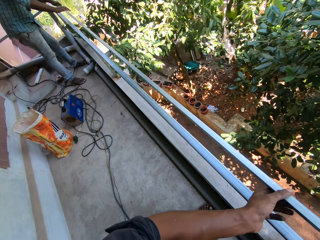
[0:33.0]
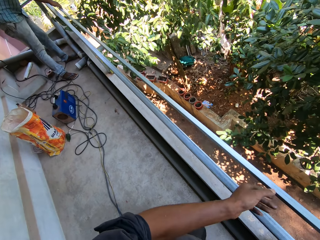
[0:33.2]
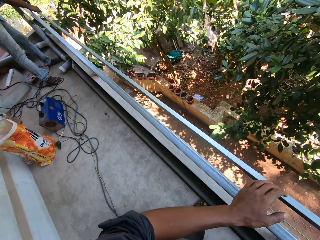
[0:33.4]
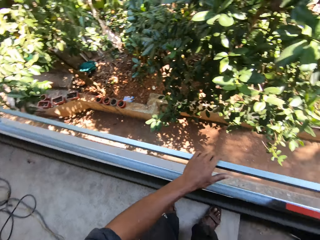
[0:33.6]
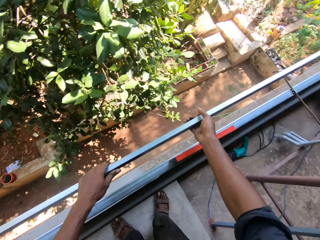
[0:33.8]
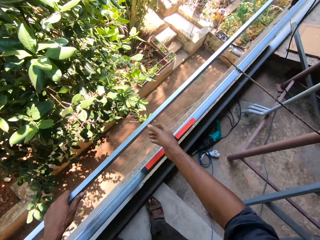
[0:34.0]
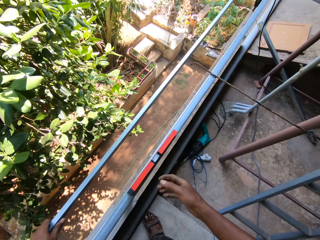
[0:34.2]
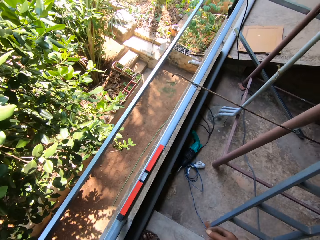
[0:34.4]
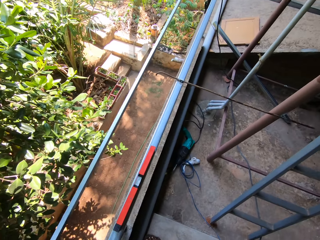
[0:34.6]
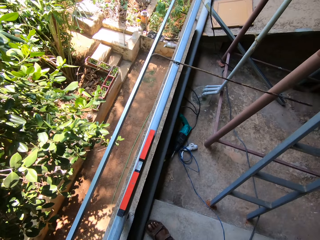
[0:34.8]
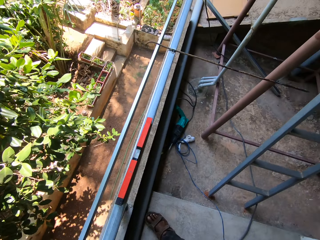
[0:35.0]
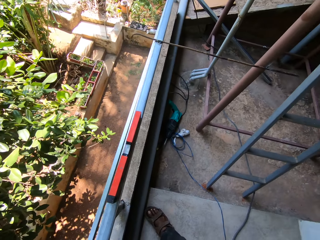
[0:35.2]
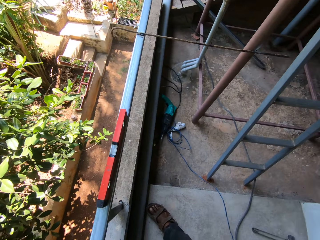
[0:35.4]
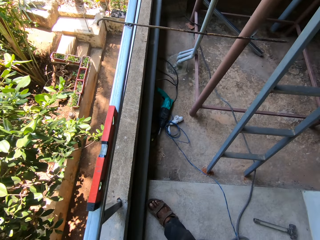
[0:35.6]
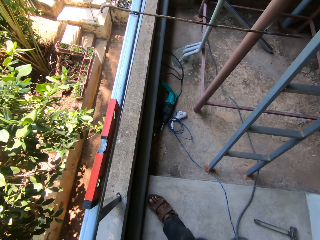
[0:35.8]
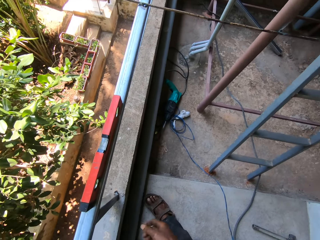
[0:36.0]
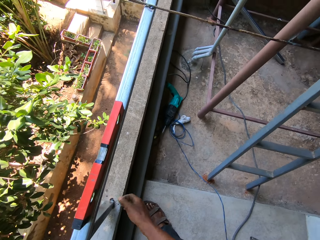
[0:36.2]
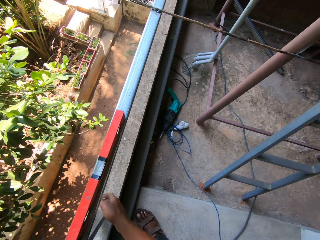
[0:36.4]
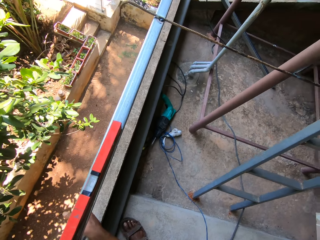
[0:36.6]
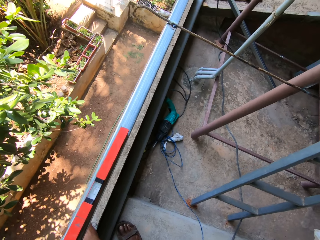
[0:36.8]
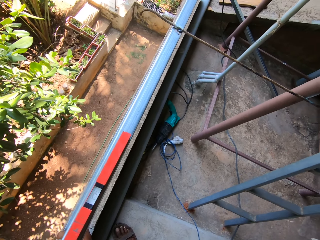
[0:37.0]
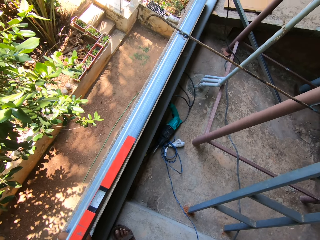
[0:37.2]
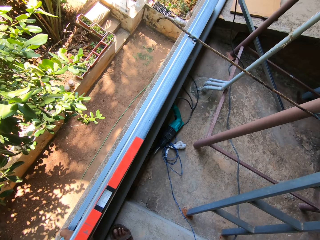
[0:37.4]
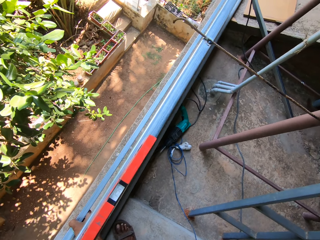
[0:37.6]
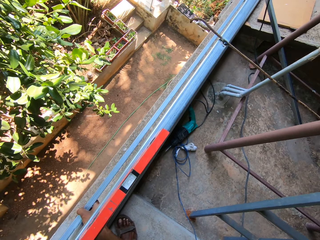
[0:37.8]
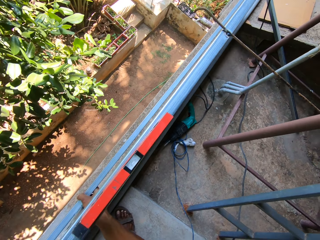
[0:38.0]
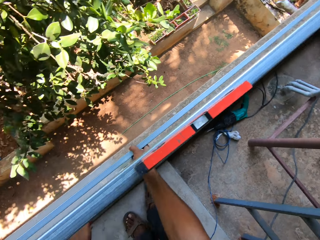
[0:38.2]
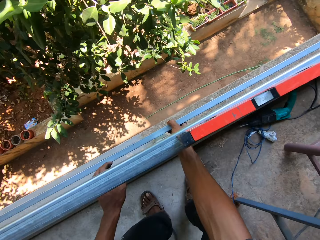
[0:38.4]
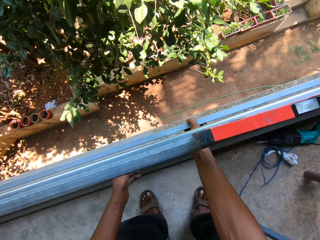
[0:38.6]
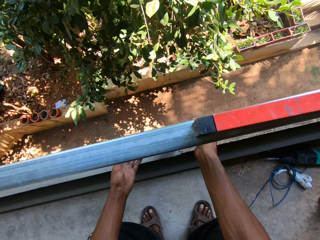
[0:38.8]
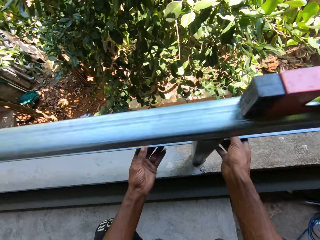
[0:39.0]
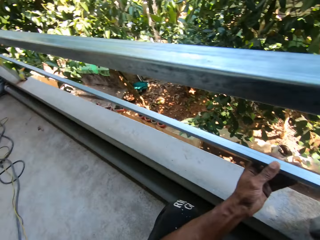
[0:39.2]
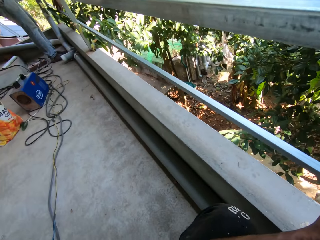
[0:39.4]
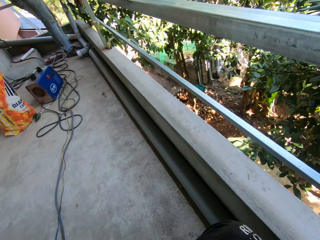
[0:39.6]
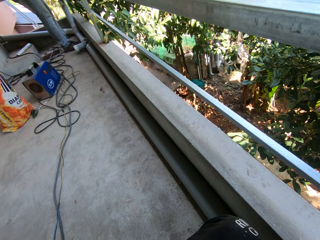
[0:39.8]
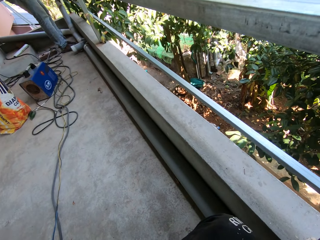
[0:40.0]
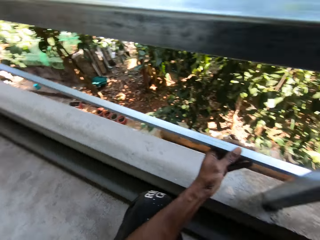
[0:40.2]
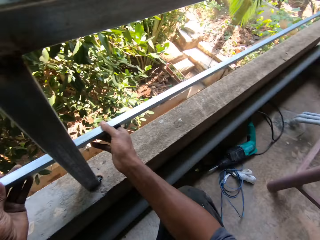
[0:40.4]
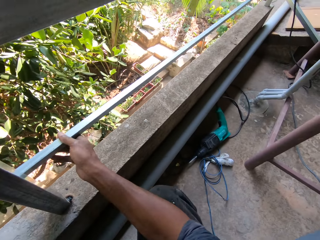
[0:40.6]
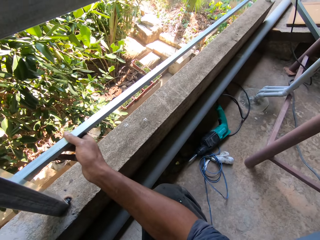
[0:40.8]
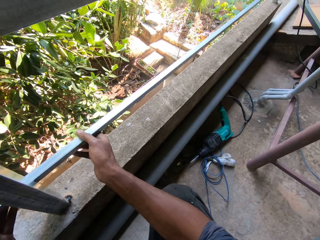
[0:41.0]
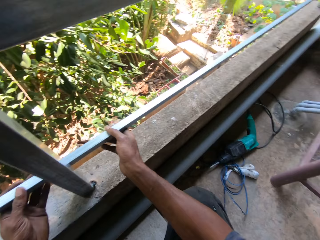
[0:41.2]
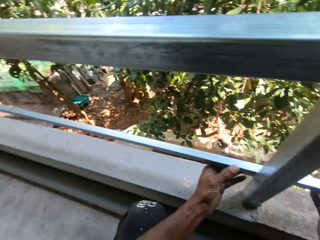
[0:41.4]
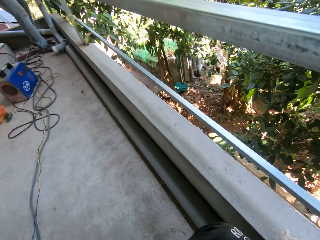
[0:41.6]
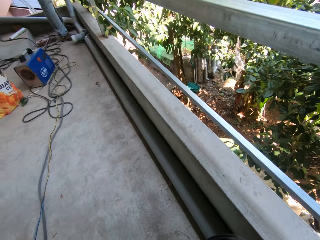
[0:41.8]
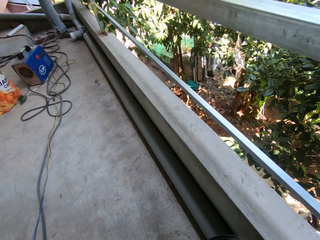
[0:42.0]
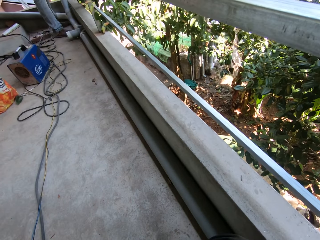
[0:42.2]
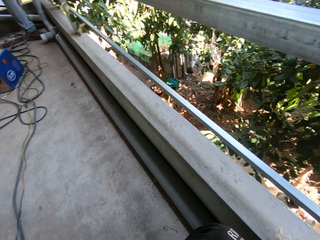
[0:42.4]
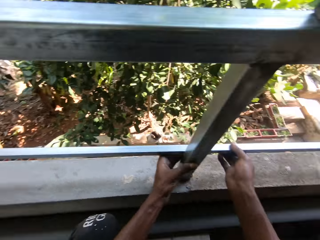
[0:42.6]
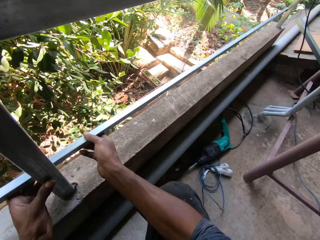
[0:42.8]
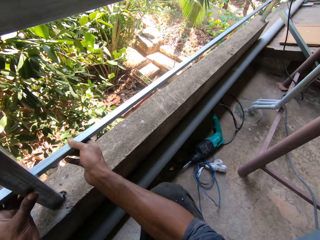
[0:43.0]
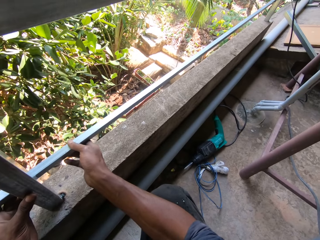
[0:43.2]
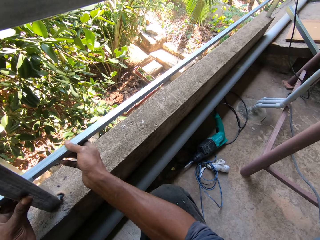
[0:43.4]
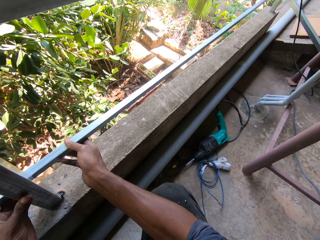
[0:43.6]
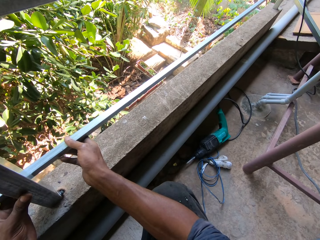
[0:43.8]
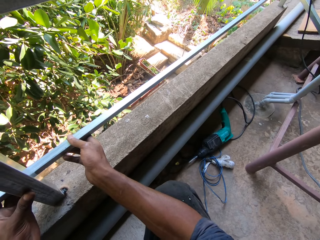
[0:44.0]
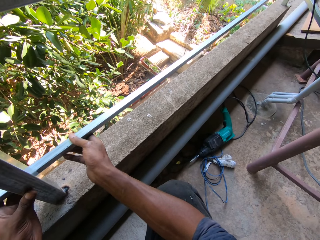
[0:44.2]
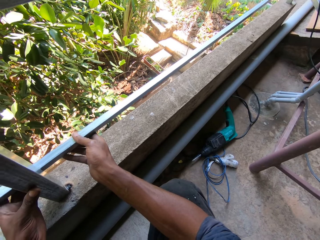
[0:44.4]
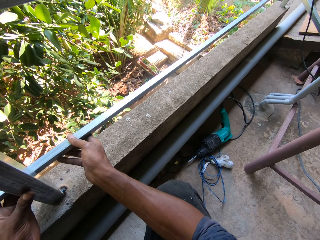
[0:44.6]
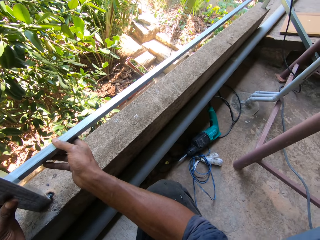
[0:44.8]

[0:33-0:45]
The camera wearer and the man place the metal bar on a balcony handrail with both hands. The camera wearer holds the metal bar with his left hand. He places the metal bar on the balcony handrail with his left hand. He holds the metal bar on the balcony handrail with his right hand. He holds the metal bar on the balcony handrail with both hands. He adjusts the metal bar on the balcony handrail with both hands.

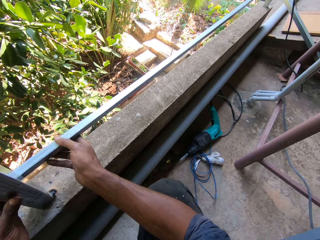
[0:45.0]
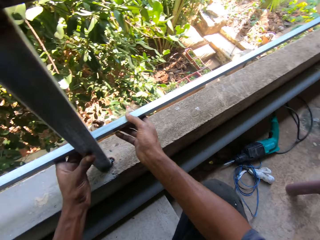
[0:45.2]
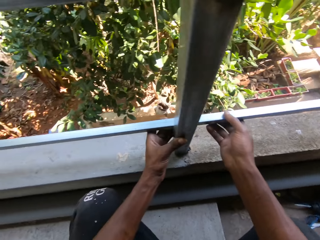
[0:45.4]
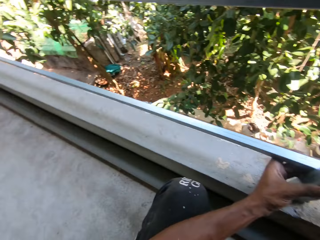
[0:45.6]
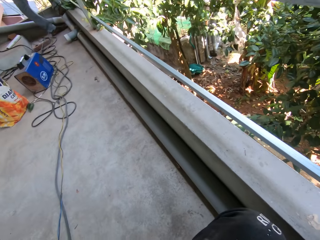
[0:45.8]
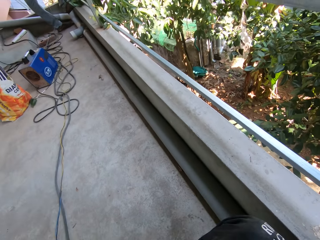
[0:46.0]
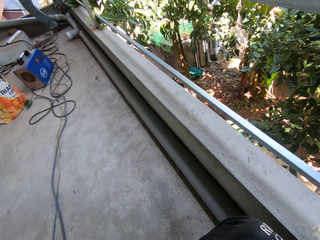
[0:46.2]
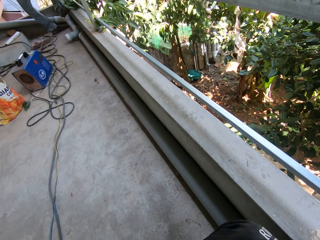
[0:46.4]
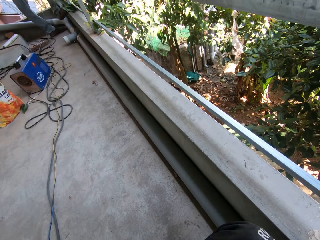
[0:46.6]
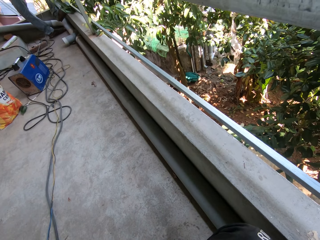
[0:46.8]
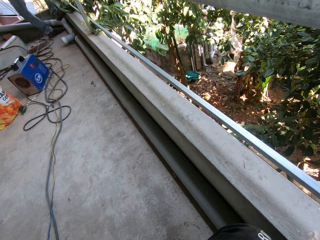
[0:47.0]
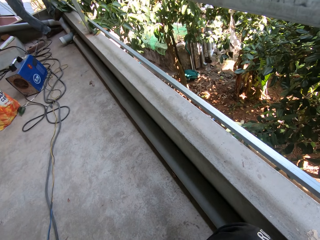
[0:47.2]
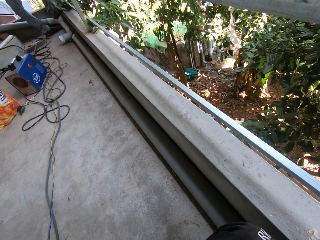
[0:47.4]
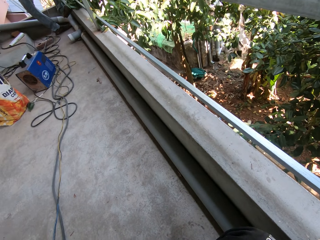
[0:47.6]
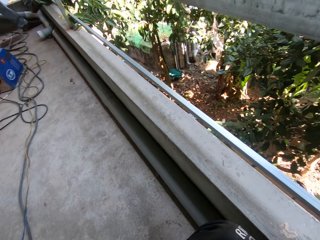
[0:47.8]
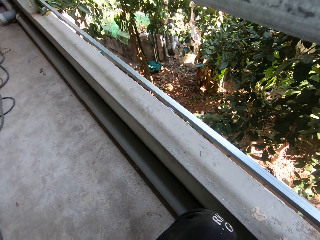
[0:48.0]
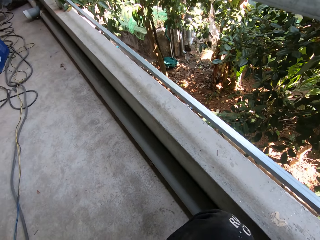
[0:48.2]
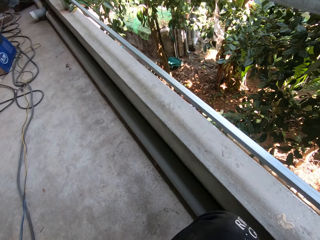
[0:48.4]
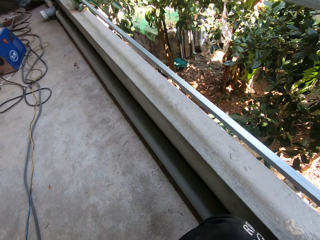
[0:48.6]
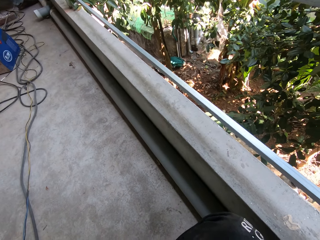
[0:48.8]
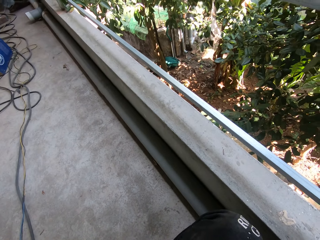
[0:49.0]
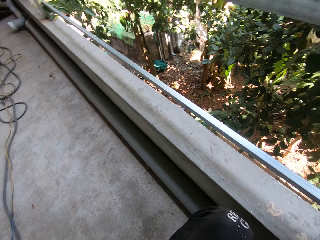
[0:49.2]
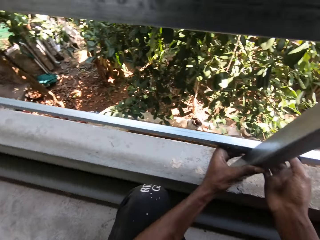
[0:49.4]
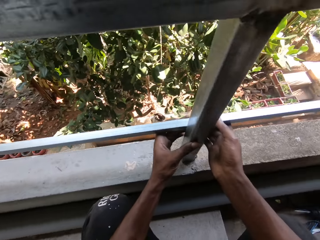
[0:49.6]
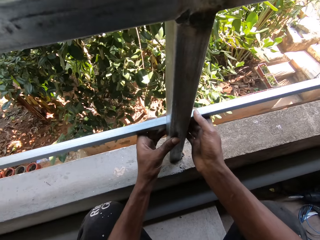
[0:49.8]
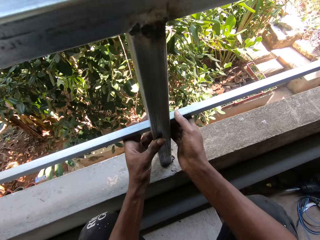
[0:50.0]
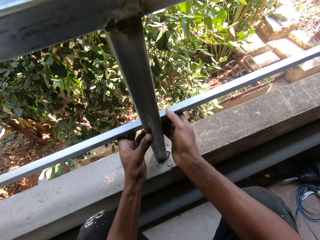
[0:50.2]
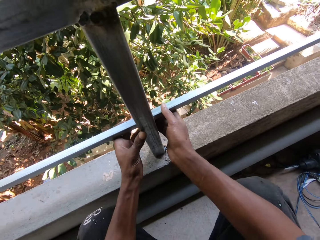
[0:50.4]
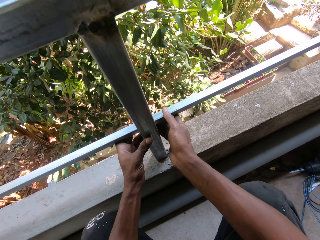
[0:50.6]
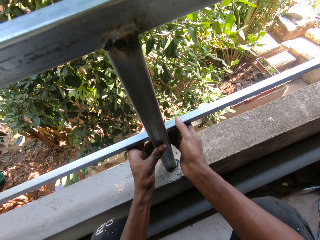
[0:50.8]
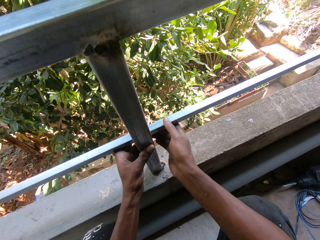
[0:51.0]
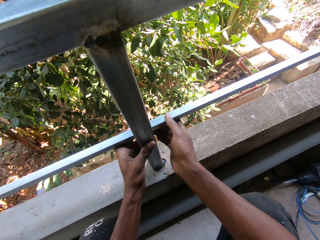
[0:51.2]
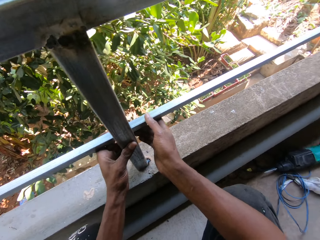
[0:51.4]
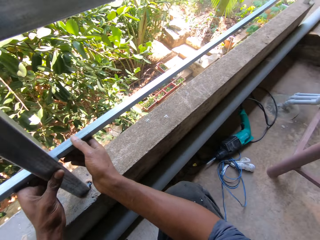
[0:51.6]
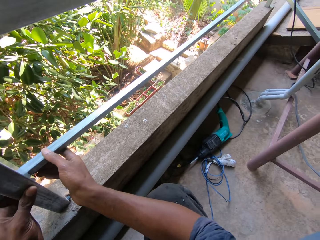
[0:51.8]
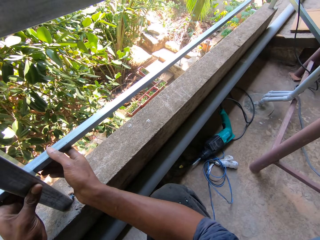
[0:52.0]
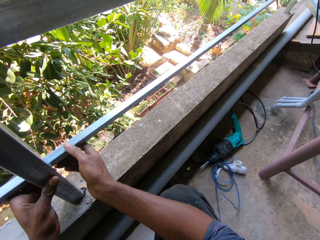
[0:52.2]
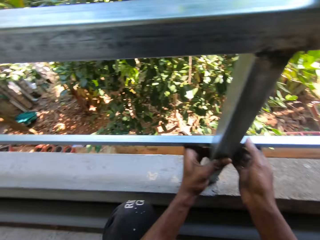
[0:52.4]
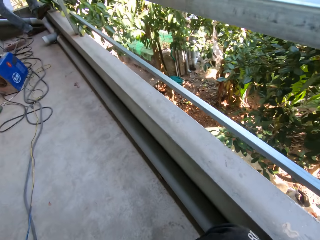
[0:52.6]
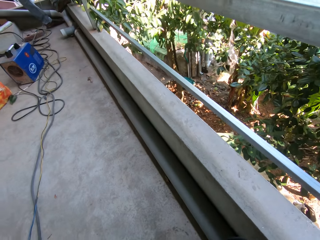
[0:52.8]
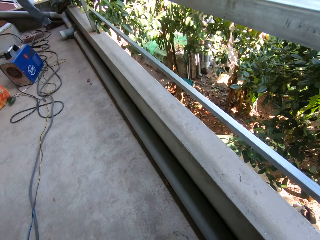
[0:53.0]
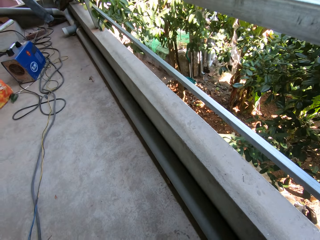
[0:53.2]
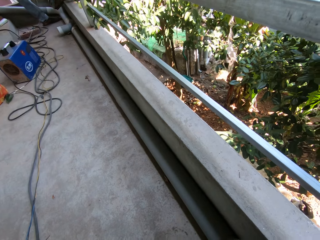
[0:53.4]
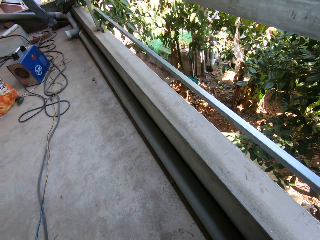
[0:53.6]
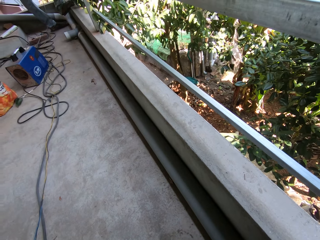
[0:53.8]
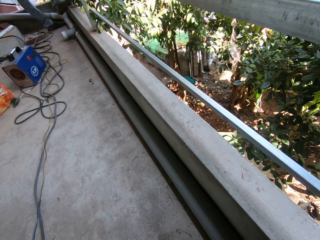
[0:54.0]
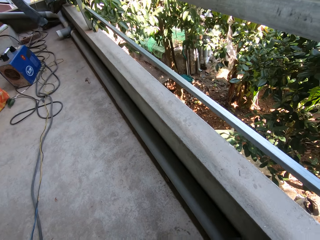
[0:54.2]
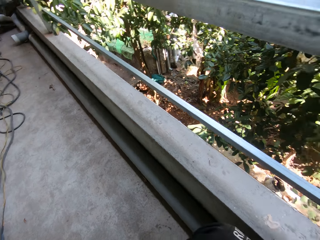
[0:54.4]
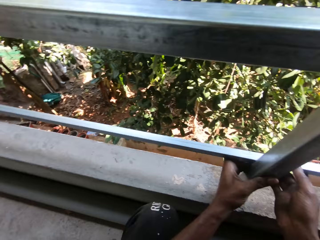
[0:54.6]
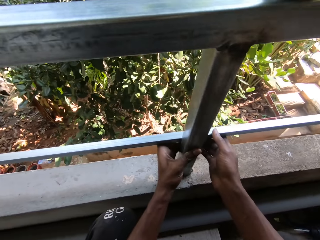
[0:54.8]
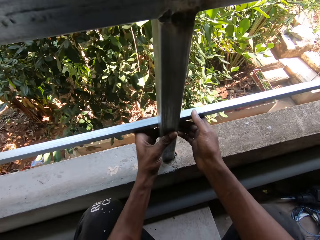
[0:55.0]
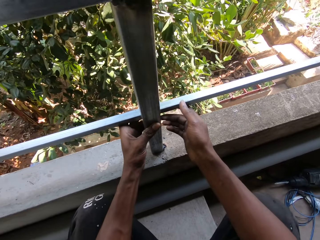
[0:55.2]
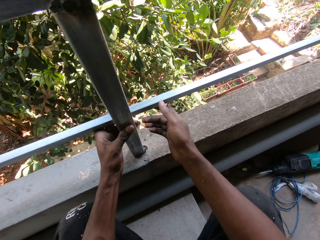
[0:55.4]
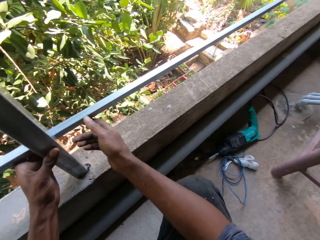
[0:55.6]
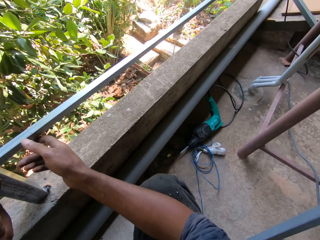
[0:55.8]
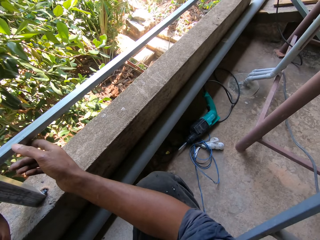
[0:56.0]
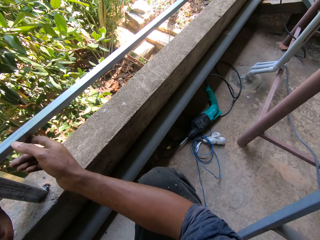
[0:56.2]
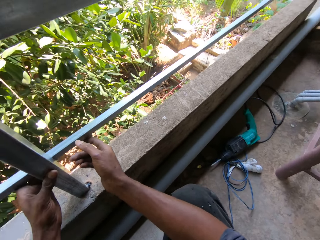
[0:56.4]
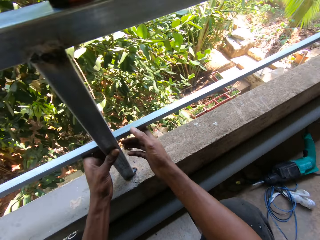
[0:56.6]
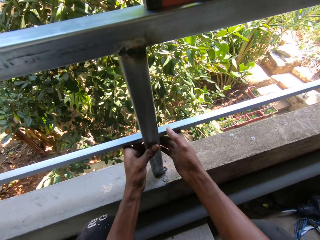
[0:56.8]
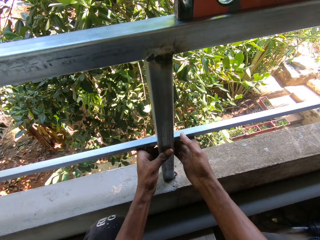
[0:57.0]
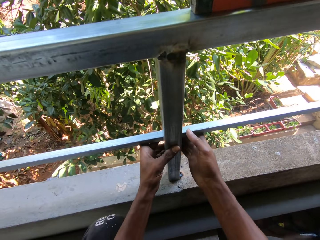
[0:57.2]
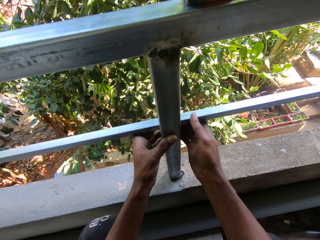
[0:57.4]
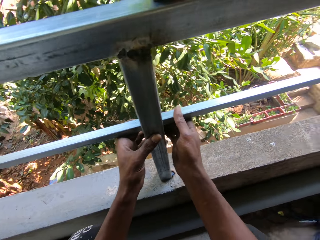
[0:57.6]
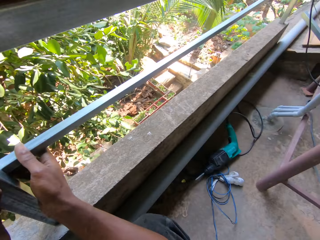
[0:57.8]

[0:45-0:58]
The camera wearer adjusts the metal bar.
